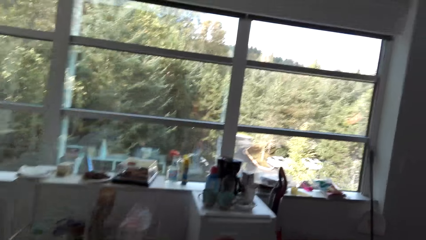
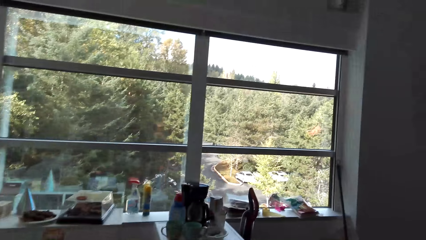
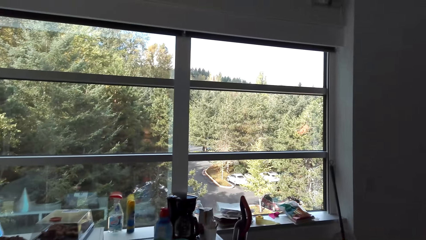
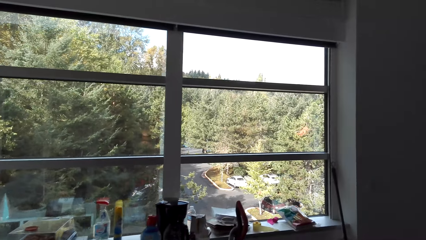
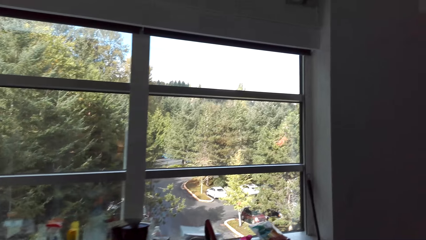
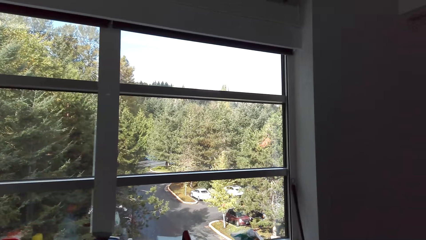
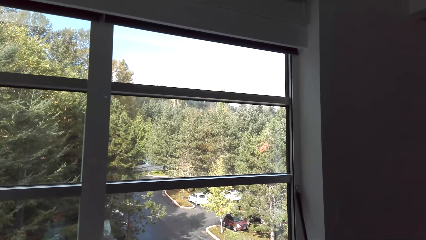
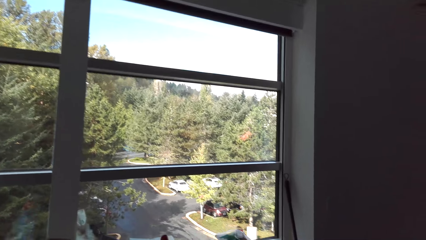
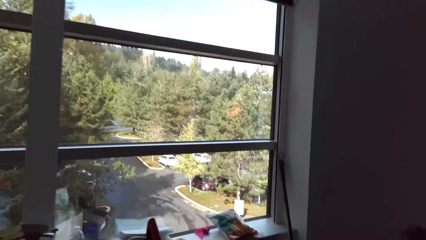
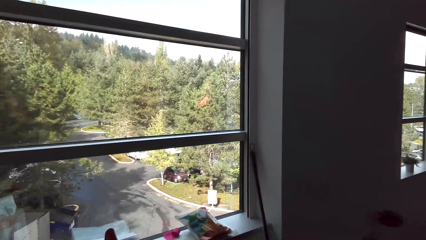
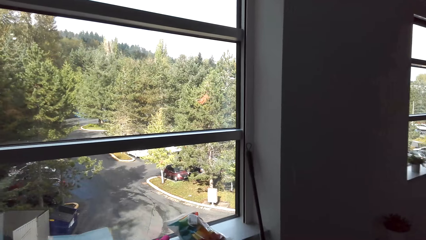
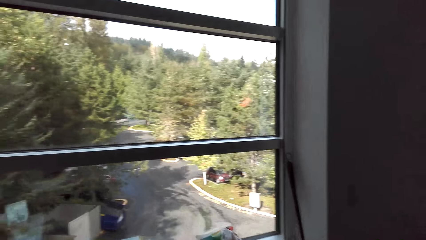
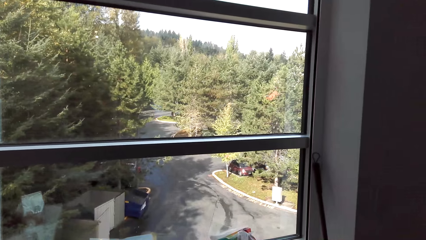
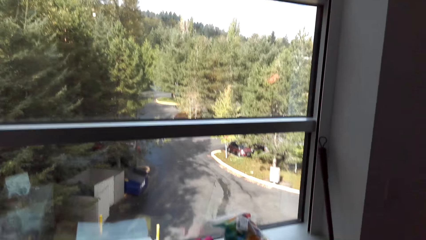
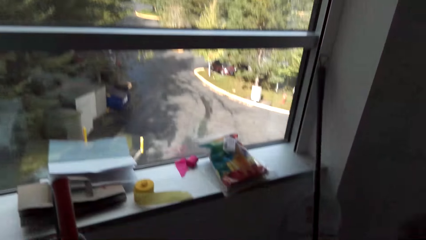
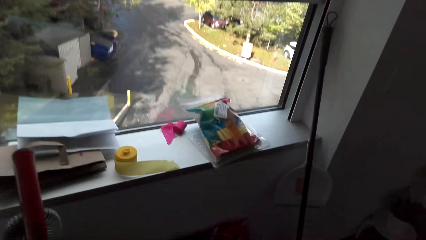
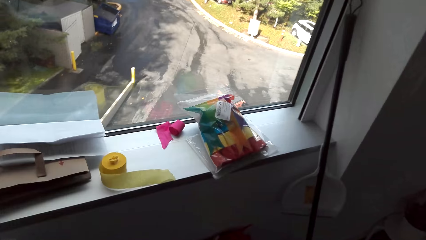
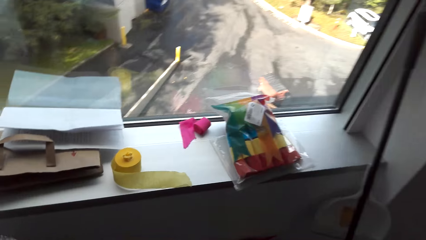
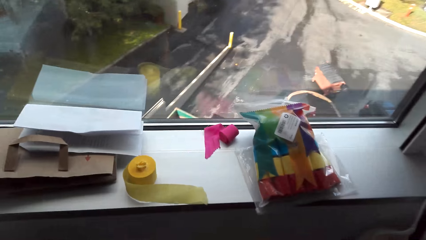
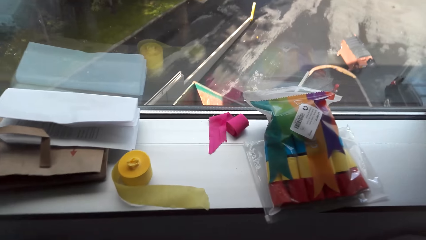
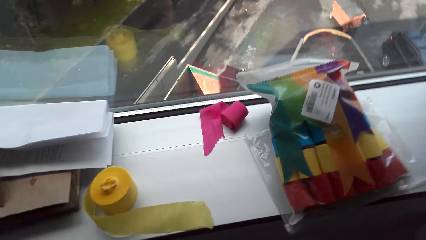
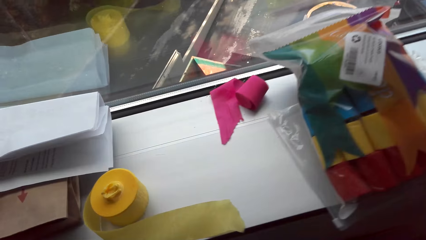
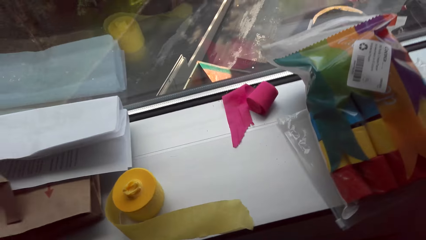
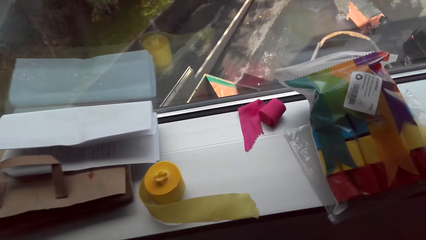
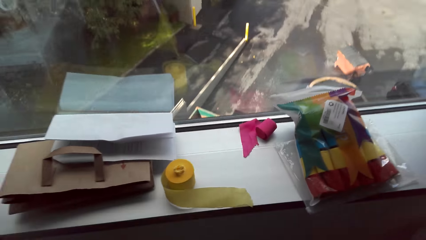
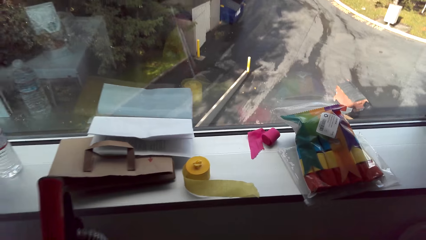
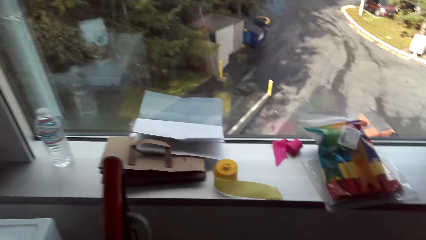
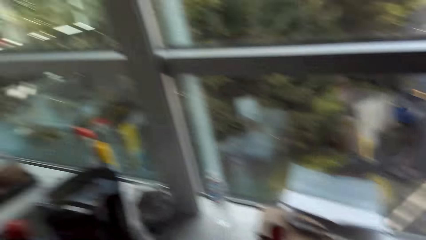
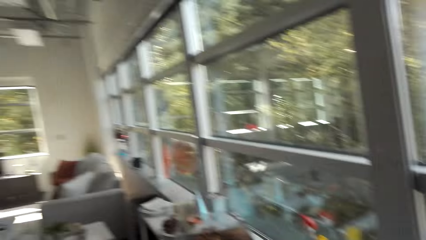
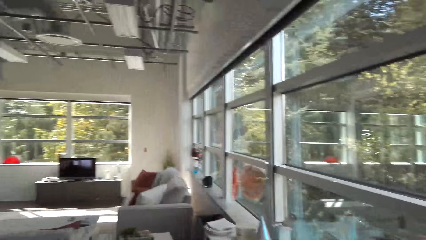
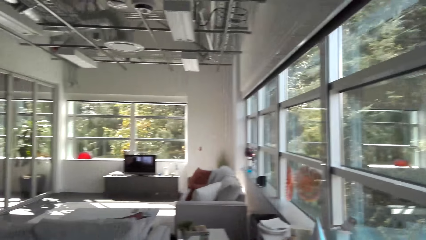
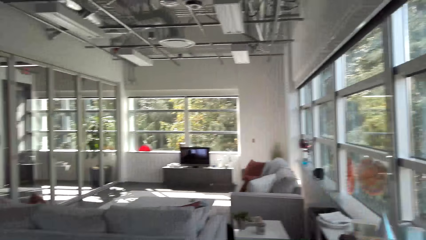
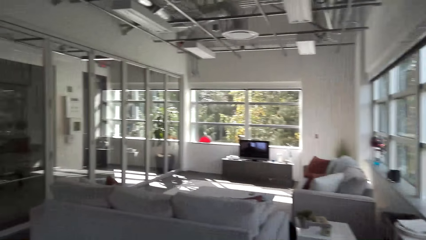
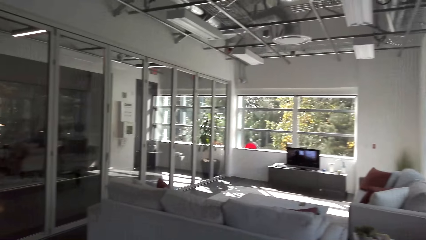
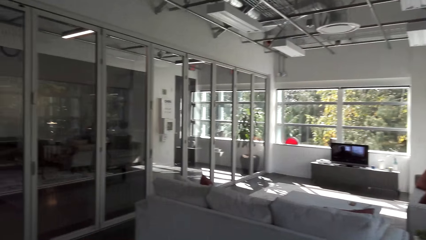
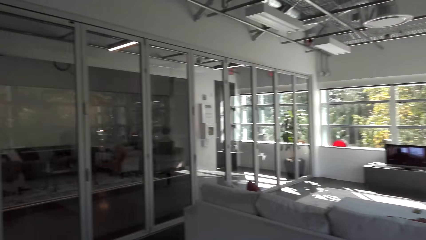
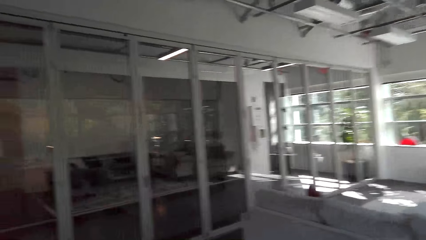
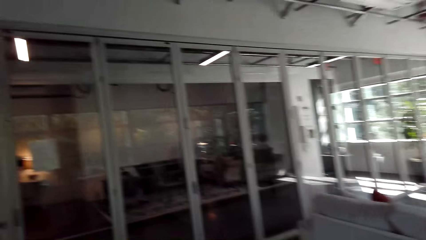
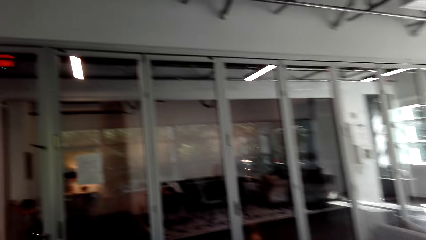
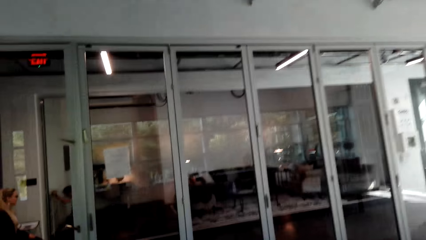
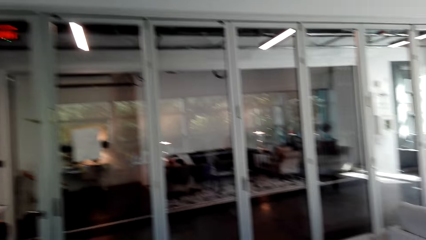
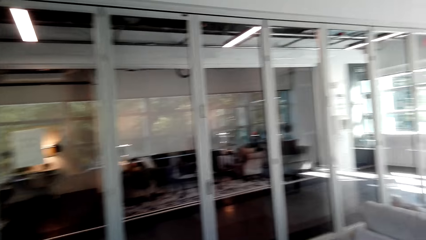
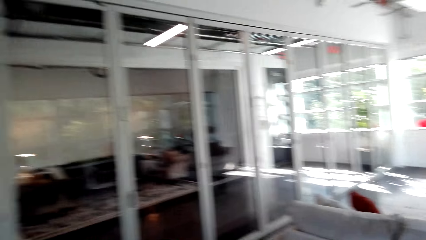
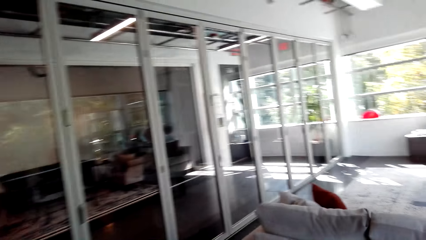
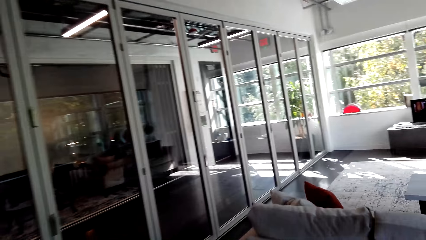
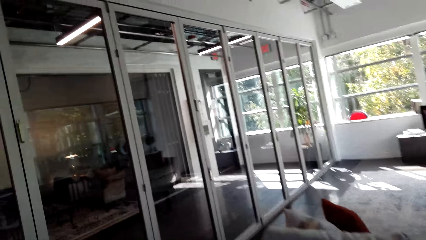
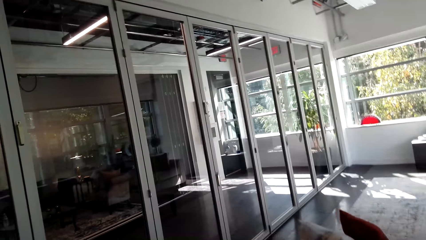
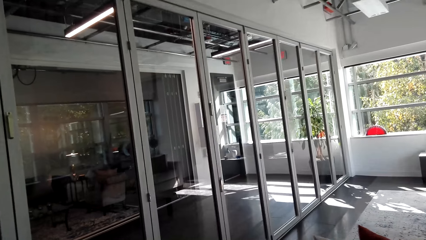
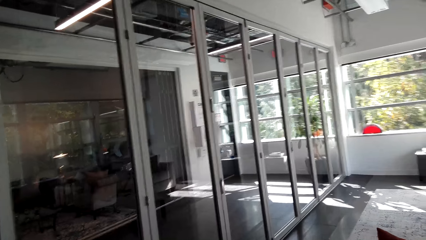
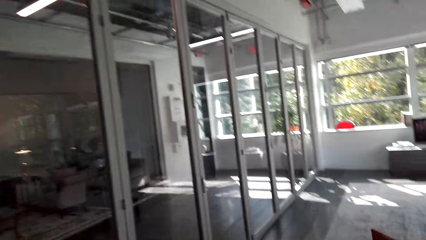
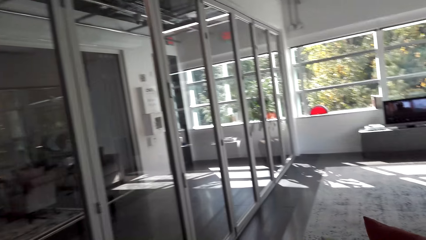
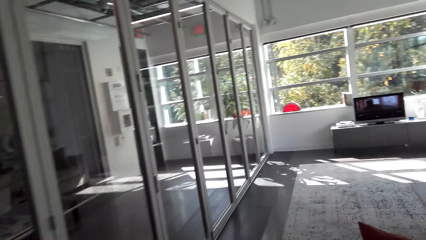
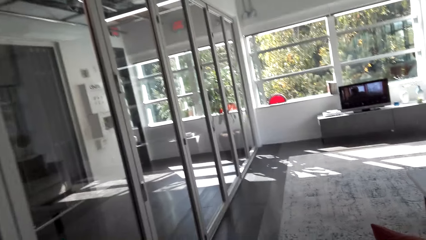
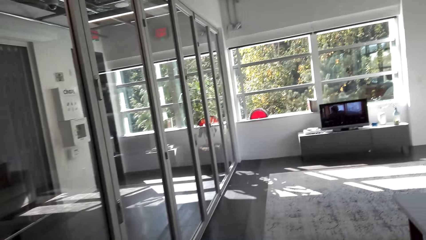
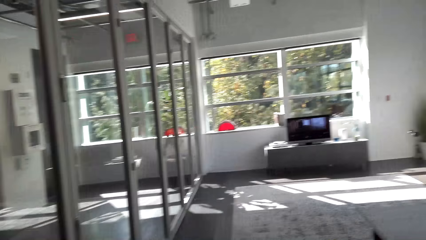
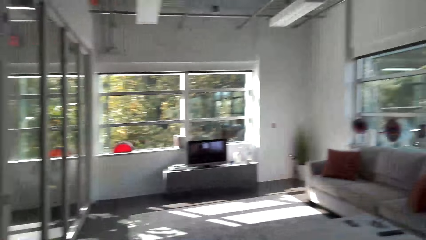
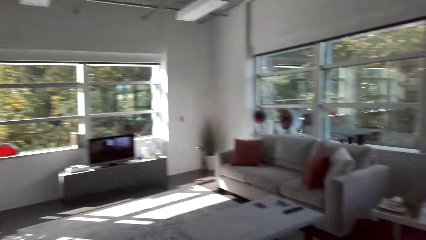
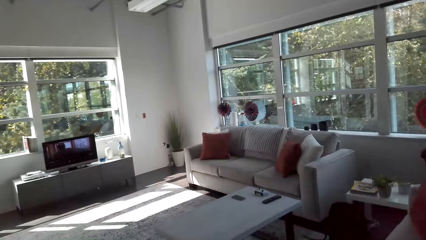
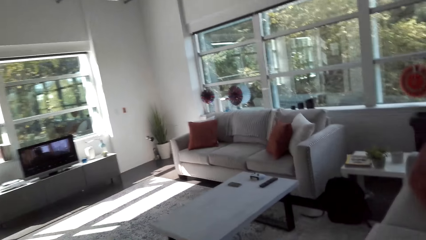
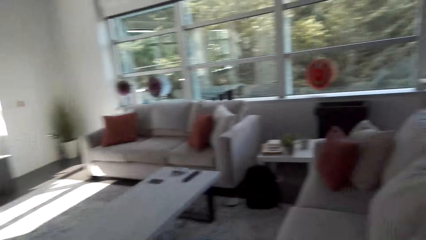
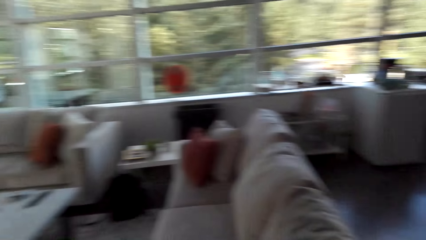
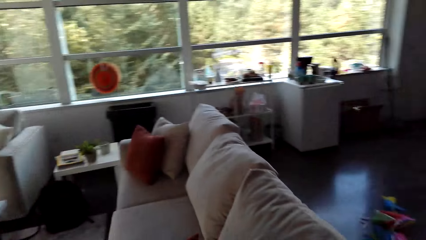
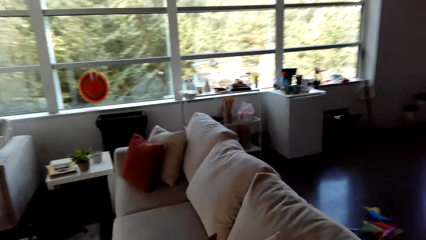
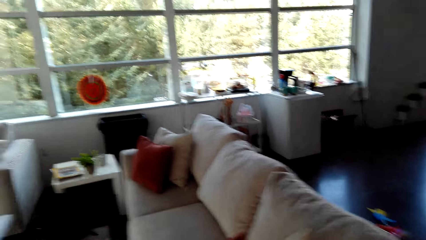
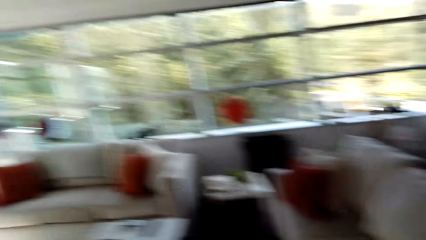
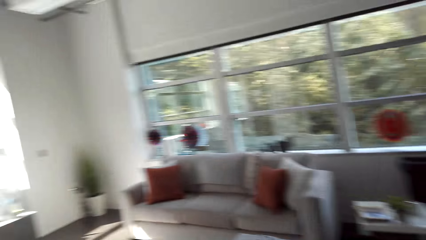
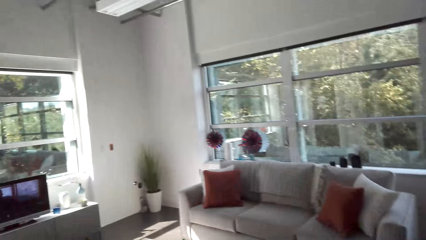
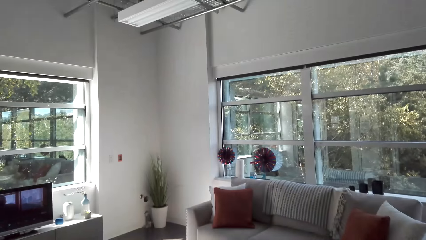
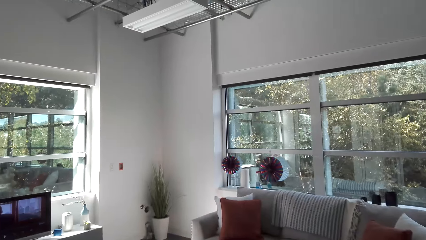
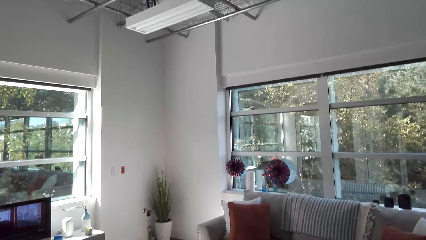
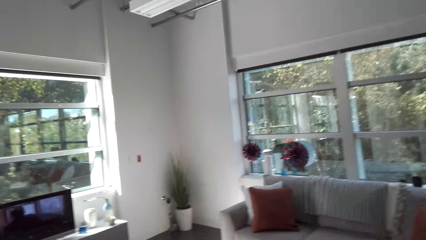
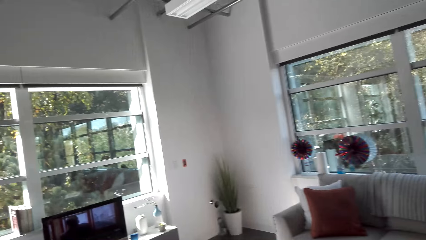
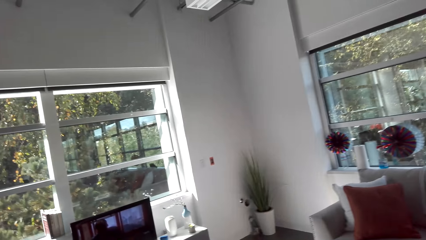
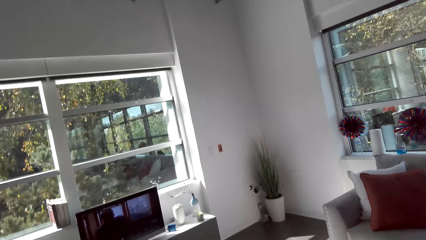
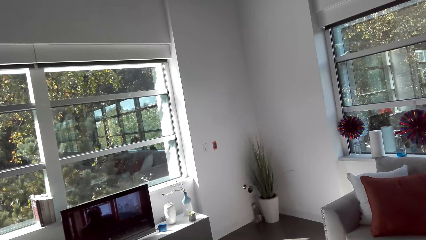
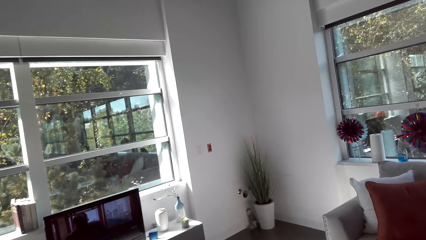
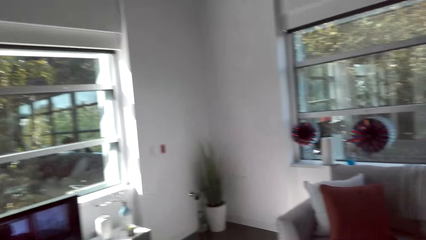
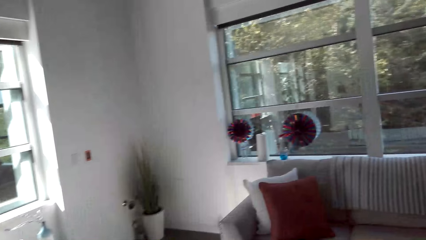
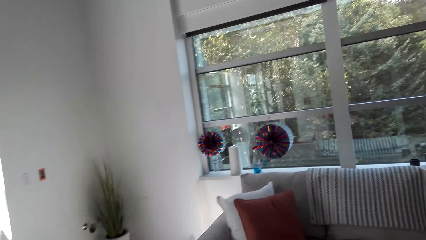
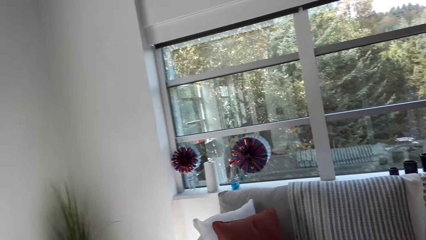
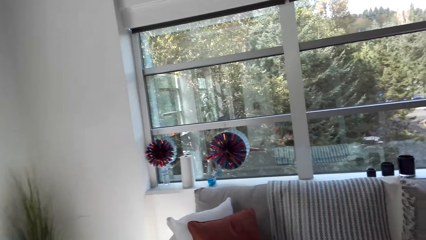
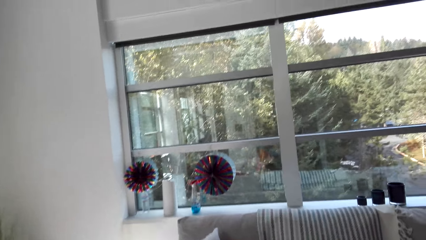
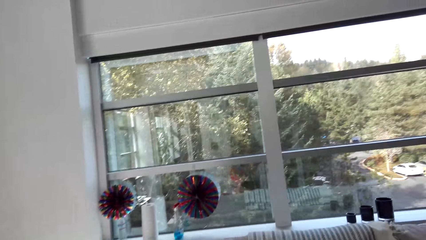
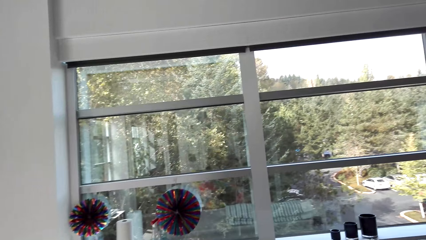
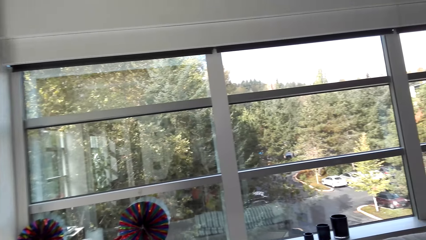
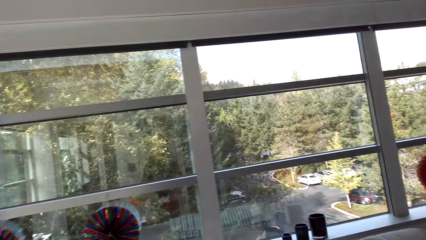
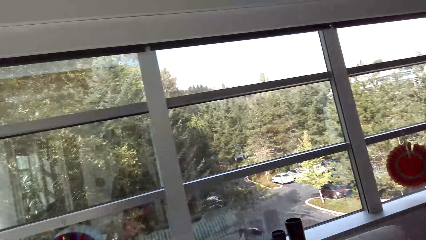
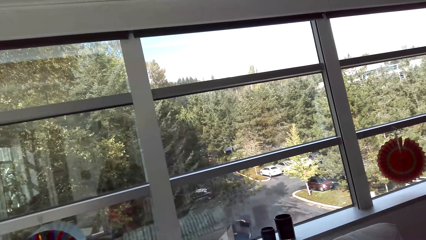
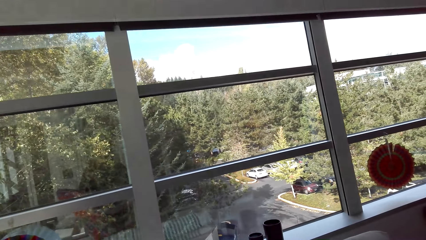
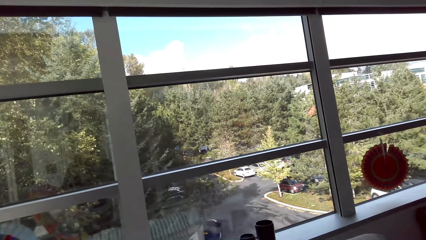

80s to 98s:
The camera wearer looks around. They walk in a room.
